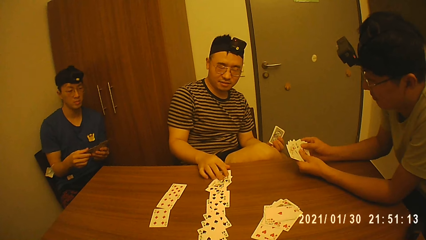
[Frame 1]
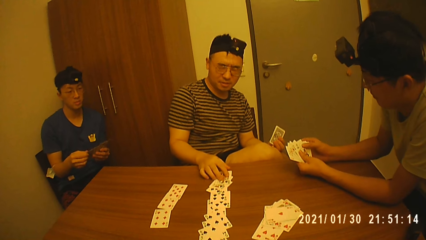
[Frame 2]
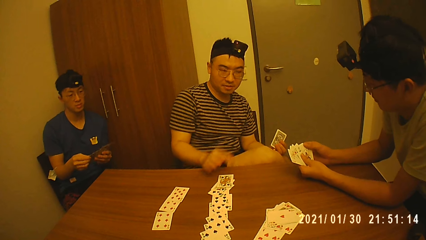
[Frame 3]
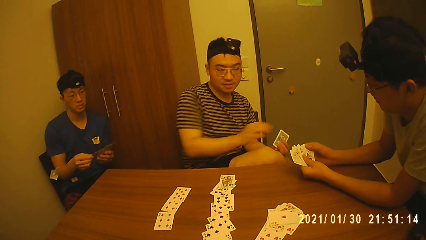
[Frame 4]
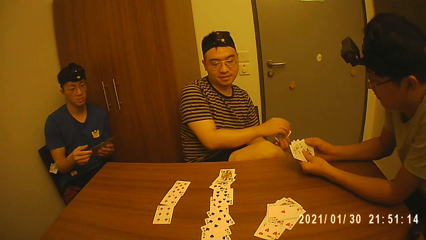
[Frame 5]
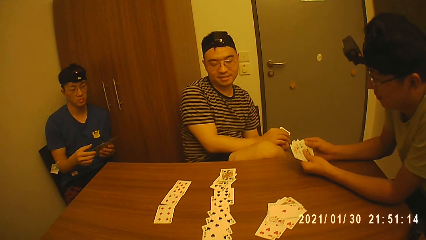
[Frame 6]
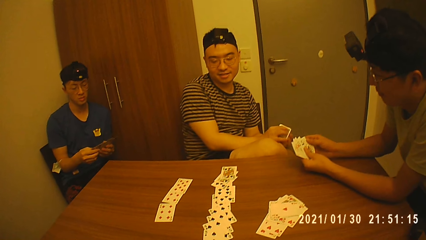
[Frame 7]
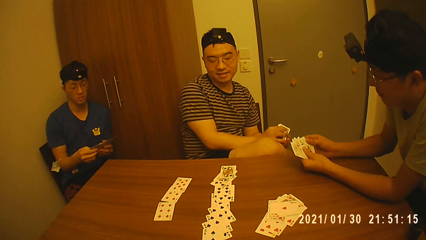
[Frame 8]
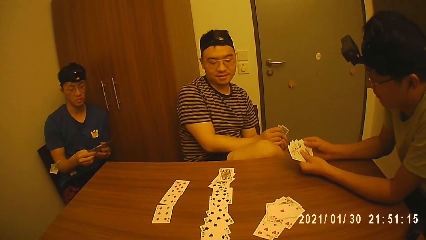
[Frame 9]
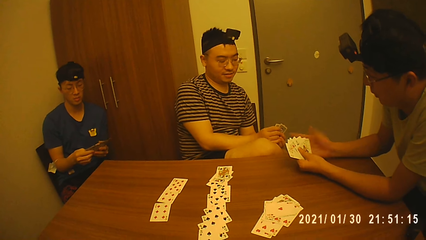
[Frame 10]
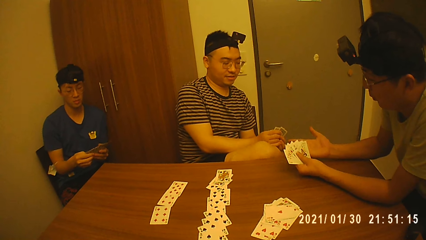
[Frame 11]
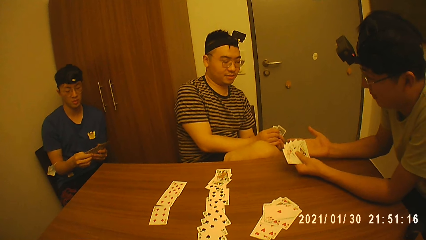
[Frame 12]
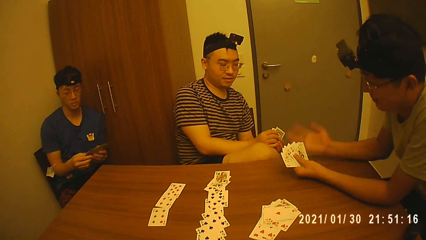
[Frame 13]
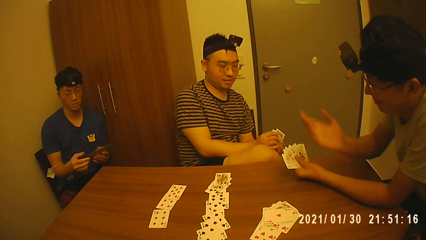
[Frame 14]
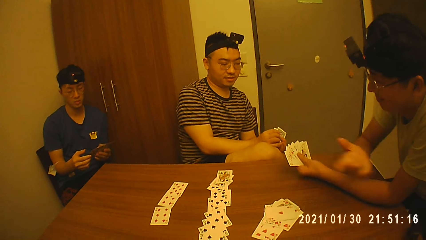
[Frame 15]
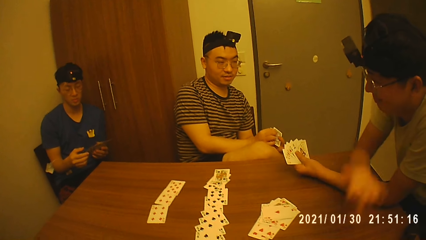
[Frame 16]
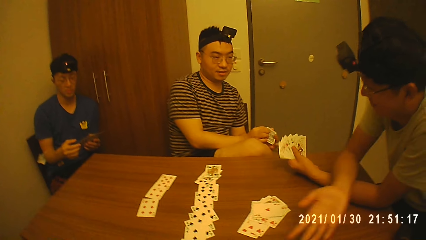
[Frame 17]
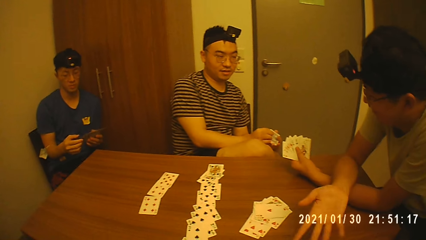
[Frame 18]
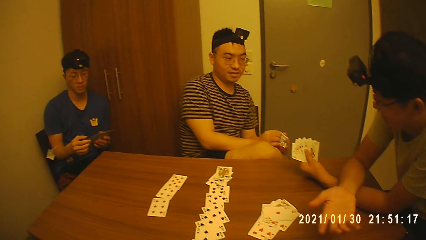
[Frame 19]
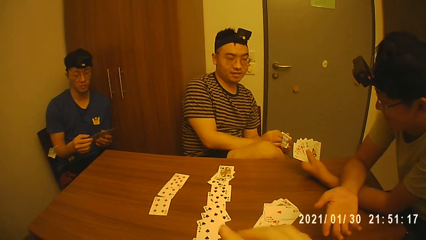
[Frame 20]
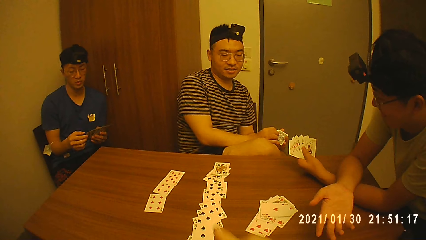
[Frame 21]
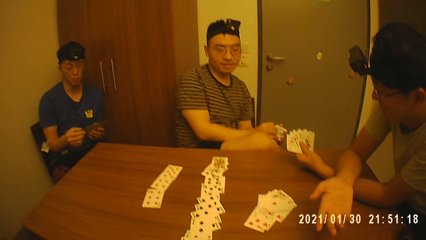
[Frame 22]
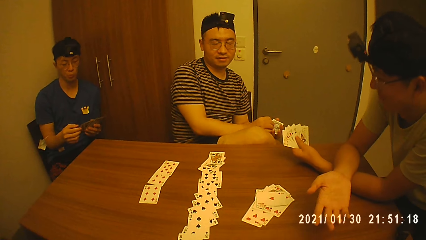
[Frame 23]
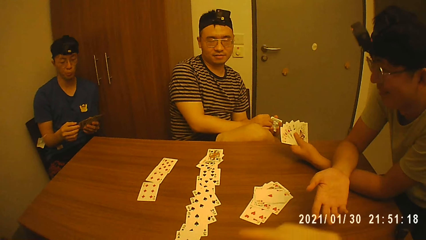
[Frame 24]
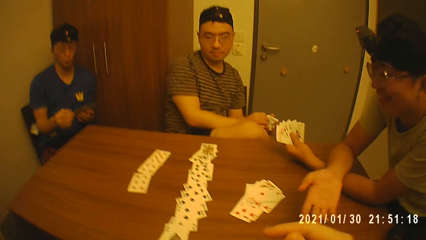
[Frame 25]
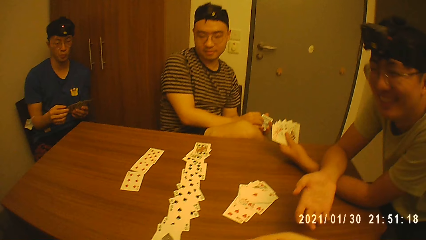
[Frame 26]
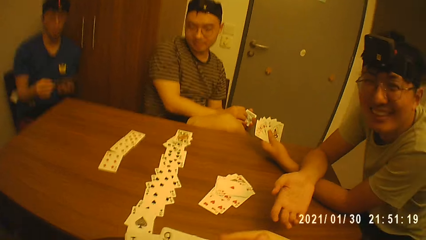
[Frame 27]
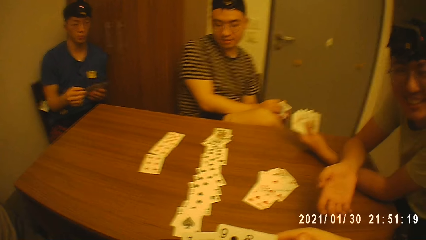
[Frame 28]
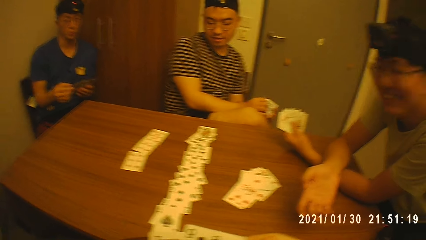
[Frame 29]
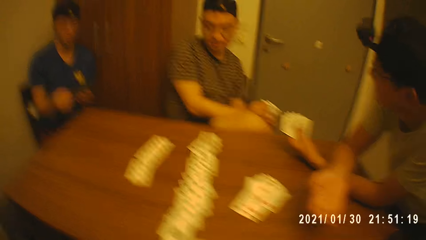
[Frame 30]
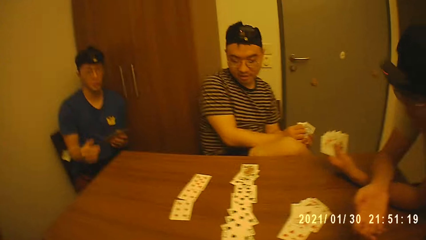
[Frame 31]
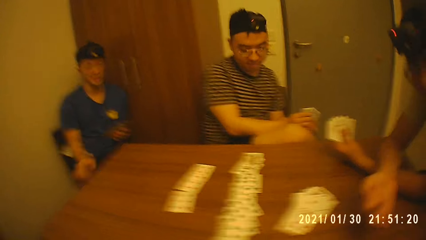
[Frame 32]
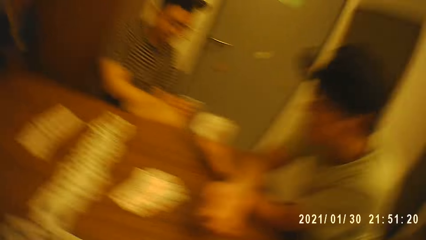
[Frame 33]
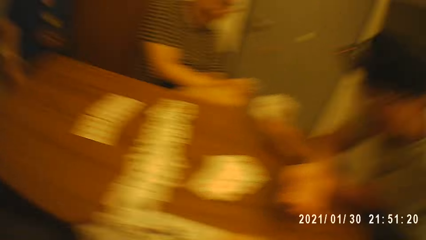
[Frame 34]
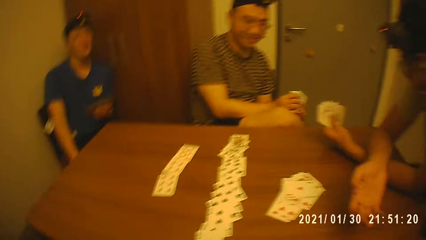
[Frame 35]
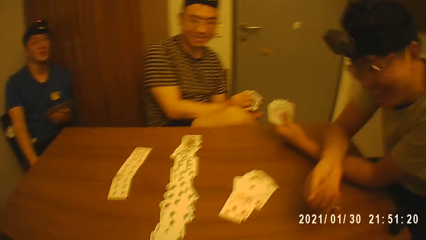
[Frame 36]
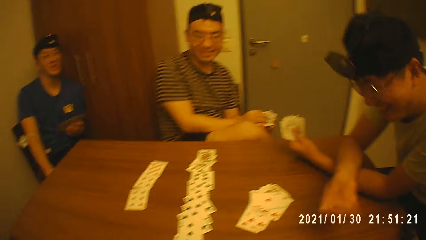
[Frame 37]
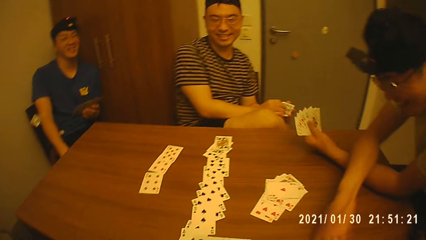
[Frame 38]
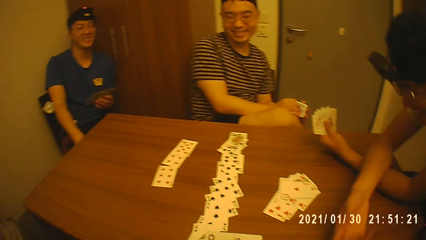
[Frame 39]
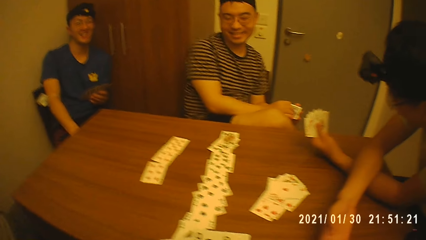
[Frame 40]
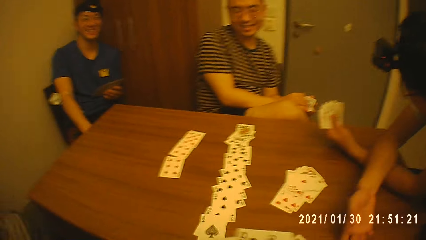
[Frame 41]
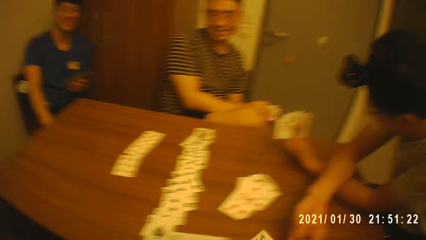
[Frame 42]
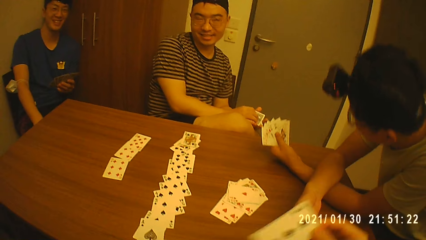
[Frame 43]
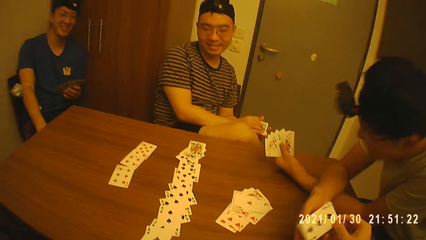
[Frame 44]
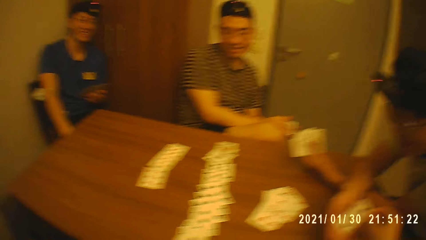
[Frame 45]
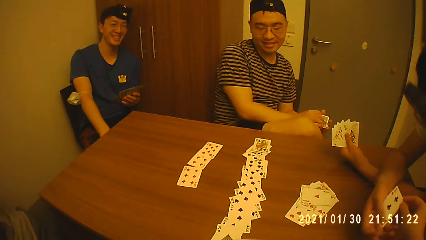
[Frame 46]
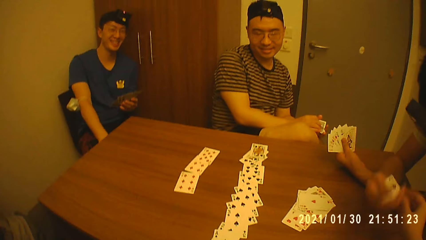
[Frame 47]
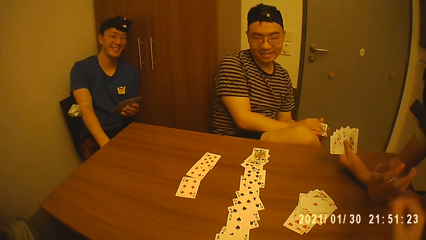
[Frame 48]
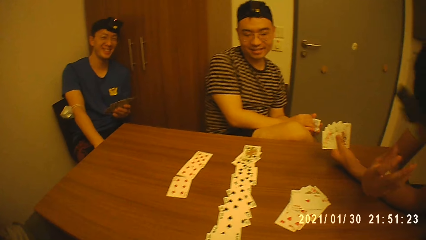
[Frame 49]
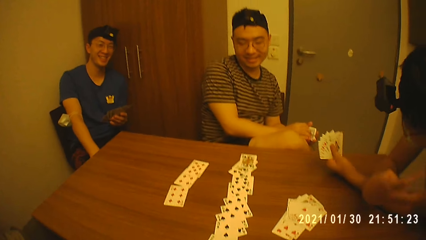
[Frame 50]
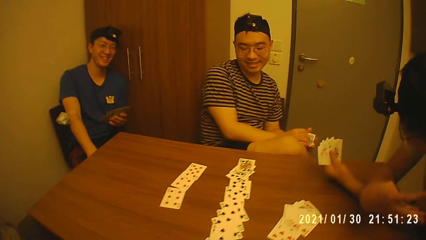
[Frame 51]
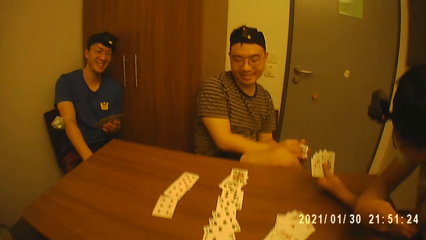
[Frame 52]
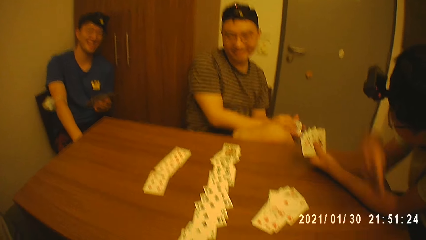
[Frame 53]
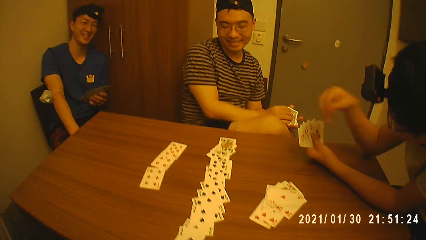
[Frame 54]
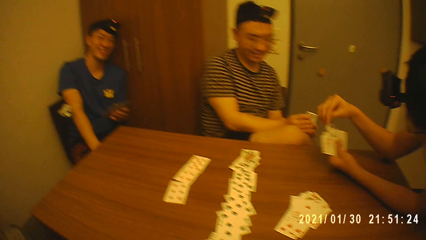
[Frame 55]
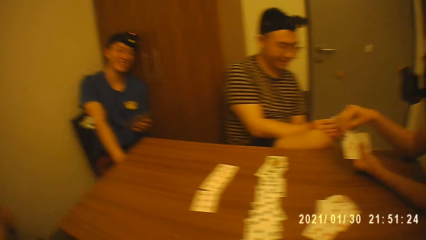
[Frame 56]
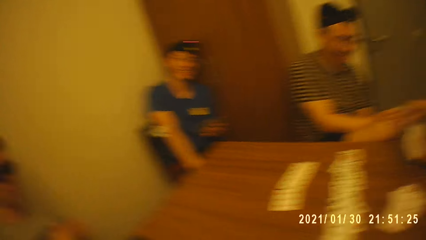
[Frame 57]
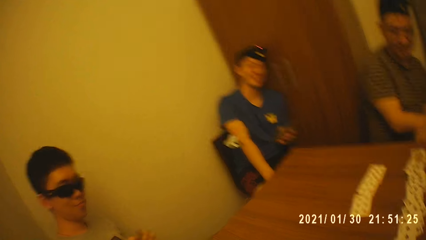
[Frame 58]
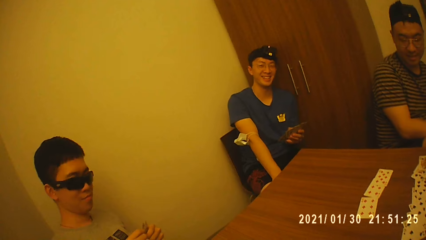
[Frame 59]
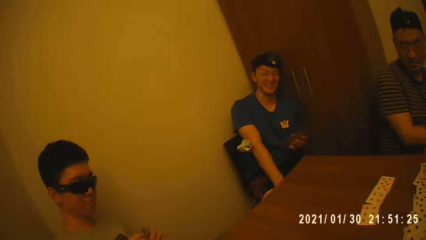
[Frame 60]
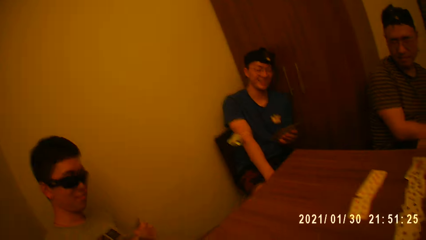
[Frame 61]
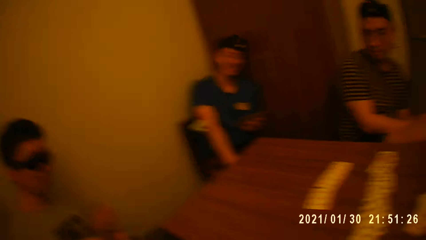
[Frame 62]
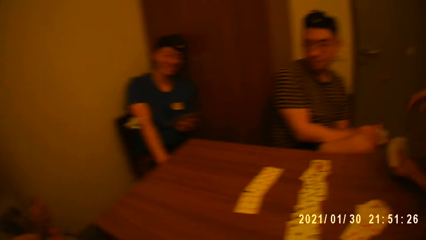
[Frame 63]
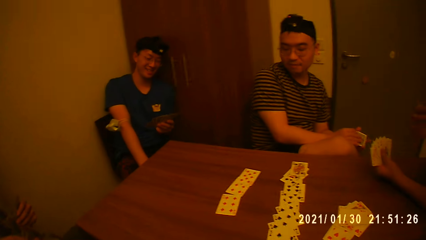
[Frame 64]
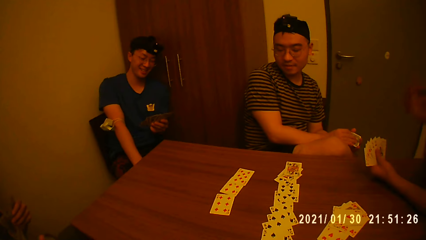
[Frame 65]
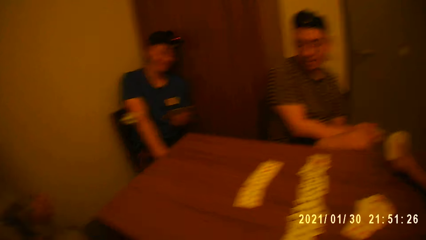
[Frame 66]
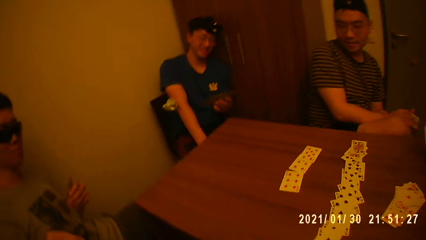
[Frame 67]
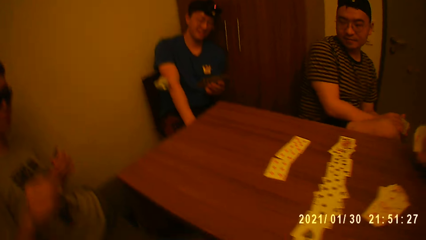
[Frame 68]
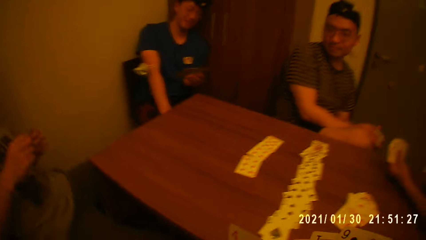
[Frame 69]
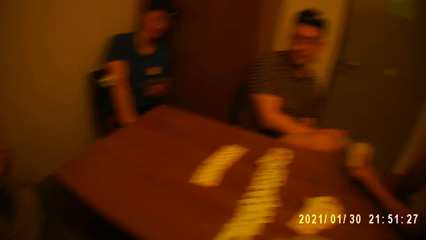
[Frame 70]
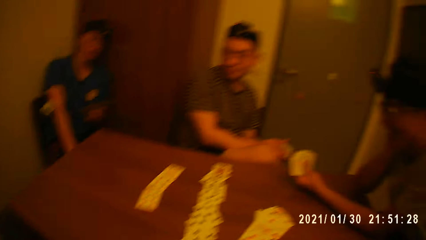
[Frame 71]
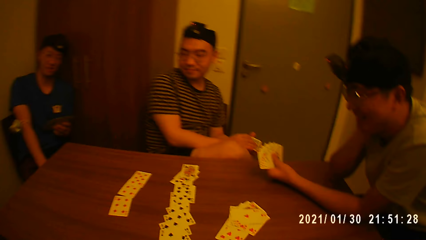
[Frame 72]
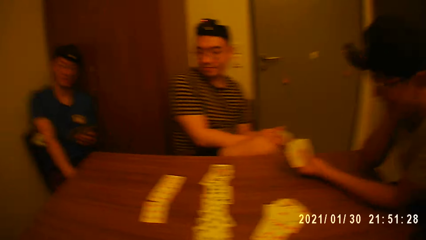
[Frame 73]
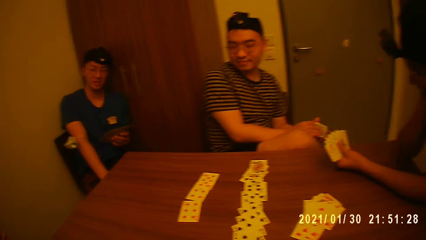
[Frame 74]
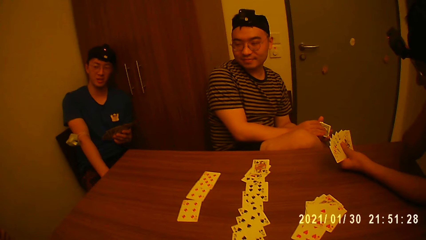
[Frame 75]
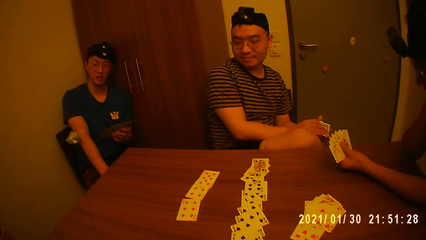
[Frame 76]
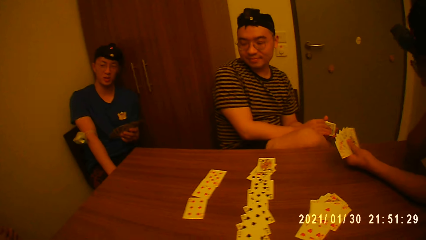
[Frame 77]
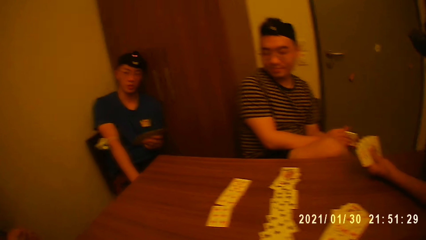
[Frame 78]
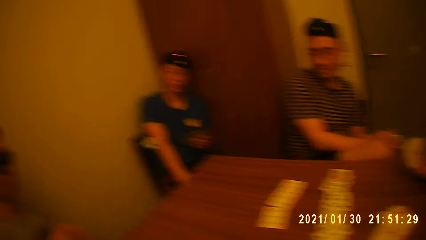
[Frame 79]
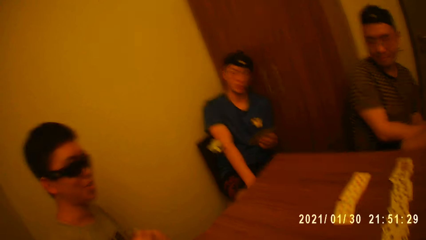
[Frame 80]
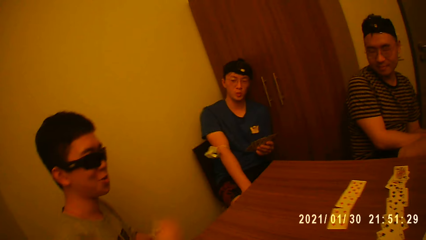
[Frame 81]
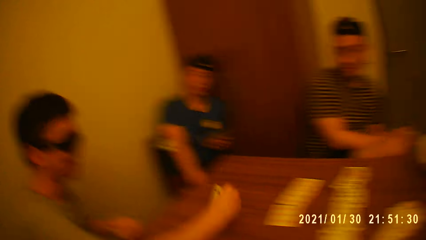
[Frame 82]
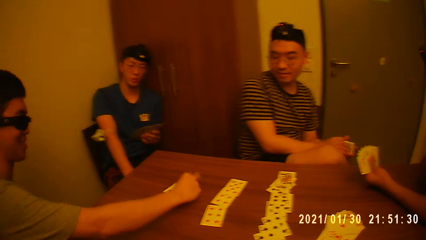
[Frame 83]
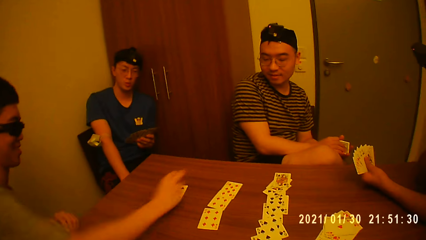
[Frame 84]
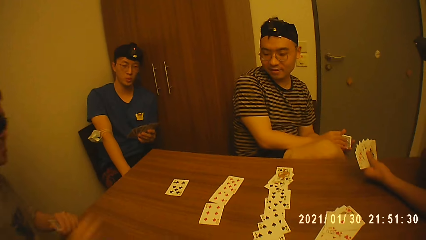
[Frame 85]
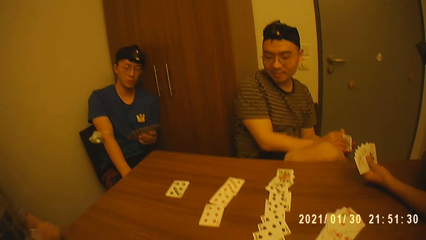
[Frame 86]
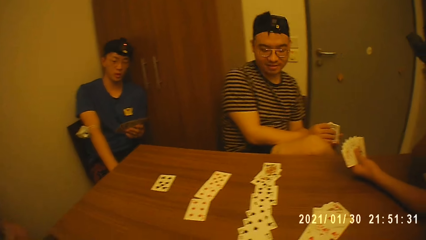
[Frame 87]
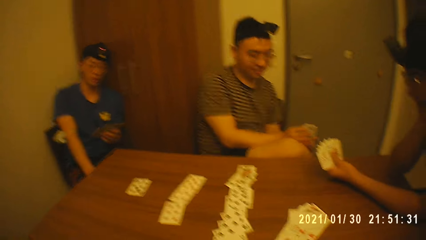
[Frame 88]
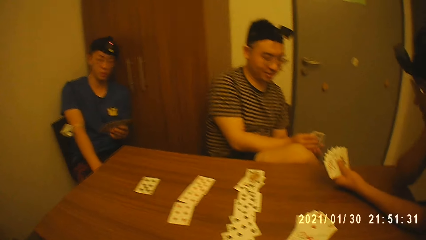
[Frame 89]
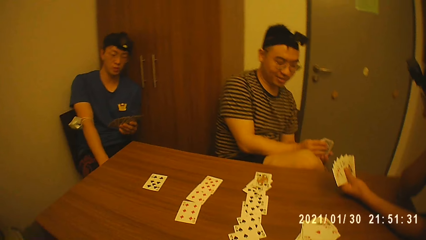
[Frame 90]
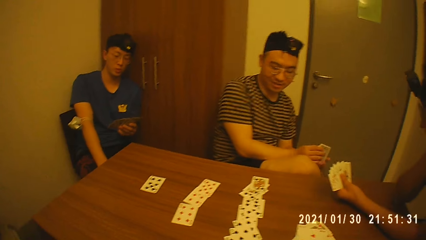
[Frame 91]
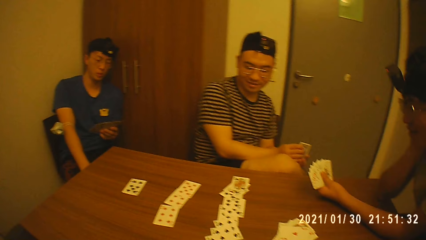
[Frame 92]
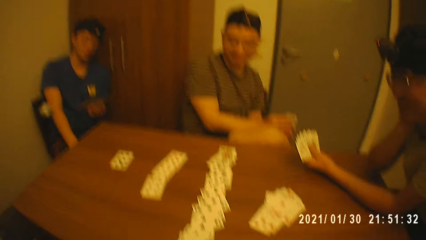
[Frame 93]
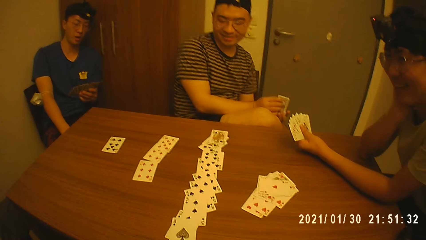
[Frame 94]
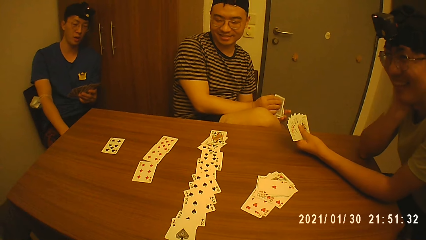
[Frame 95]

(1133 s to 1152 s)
A man collects the card from the camera wearer with his right hand. The camera wearer gives the card to the man. Another man drops the card on the table with his right hand.
